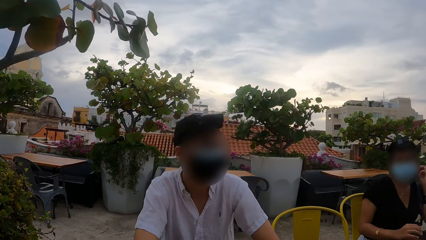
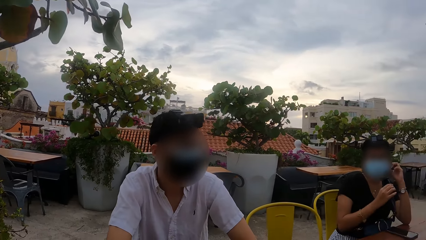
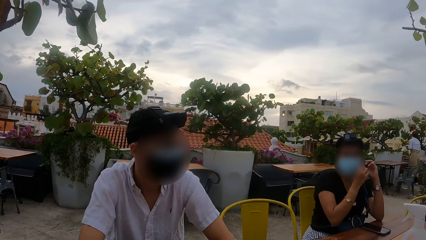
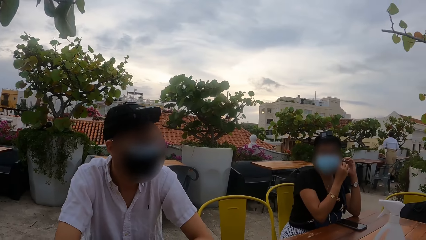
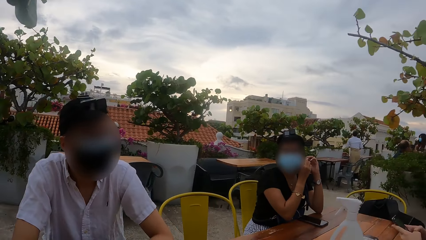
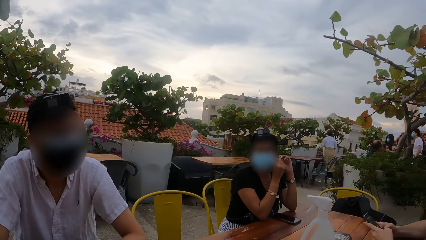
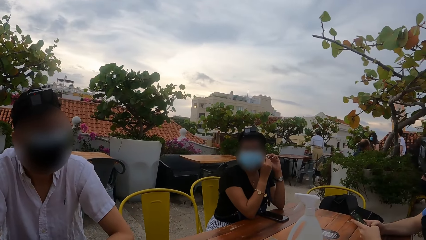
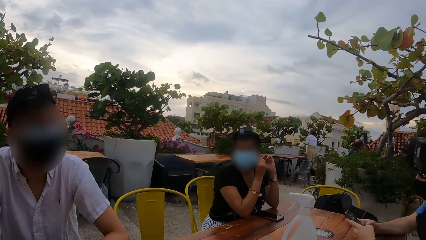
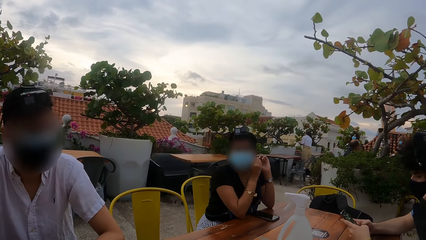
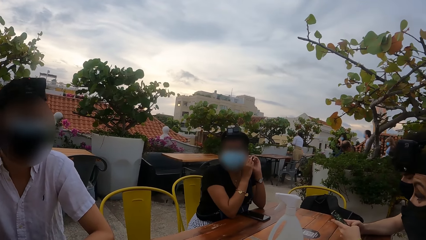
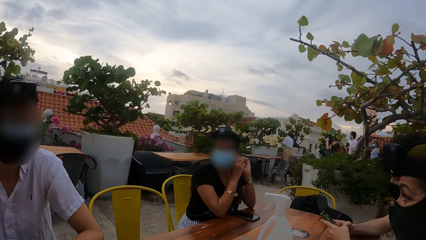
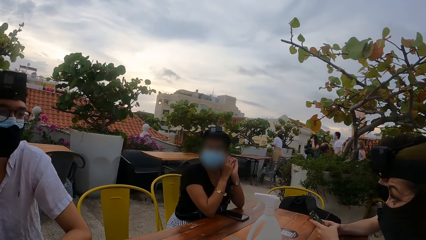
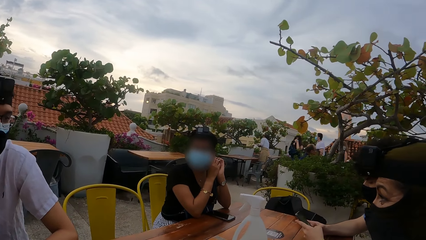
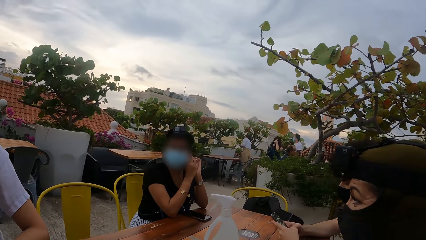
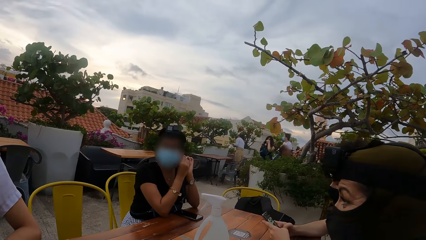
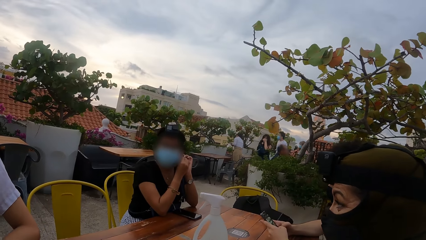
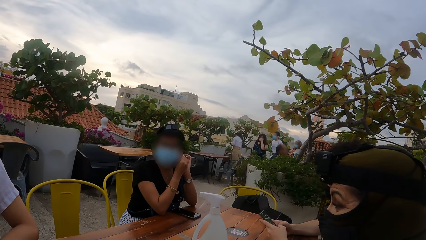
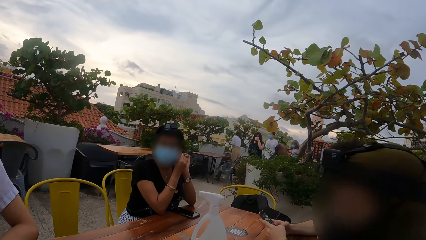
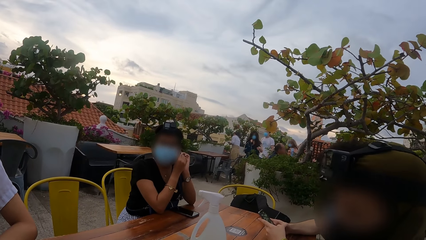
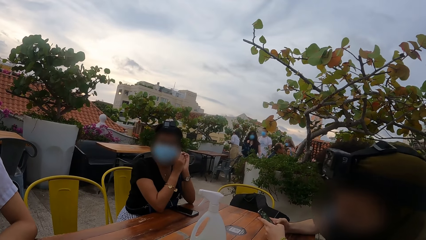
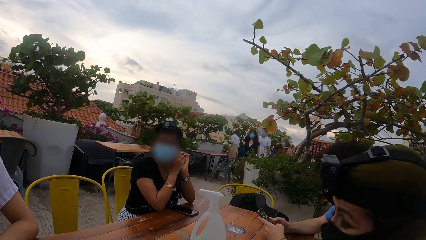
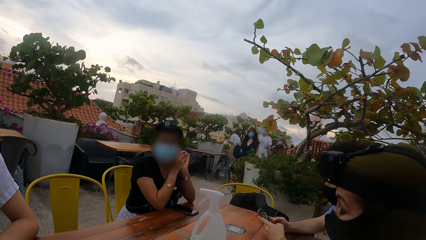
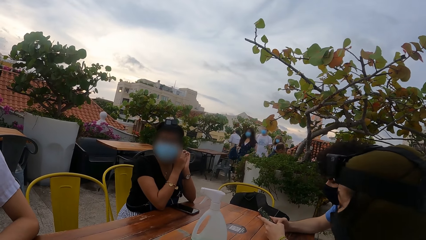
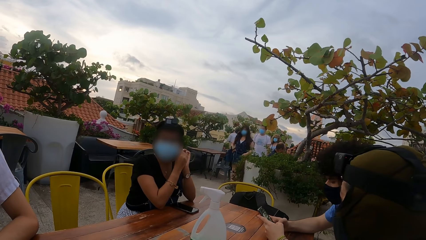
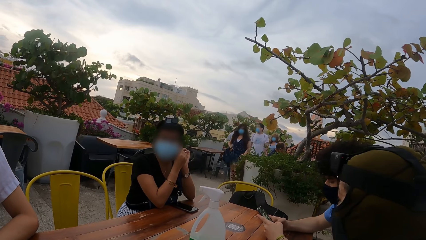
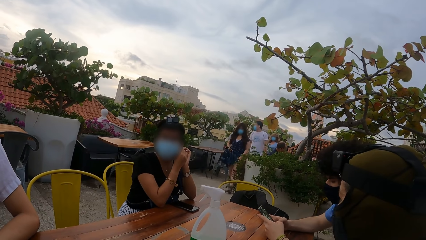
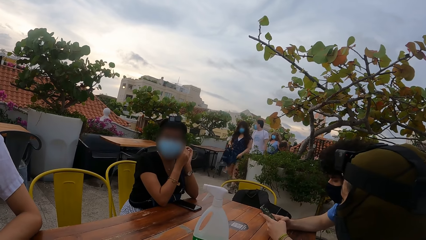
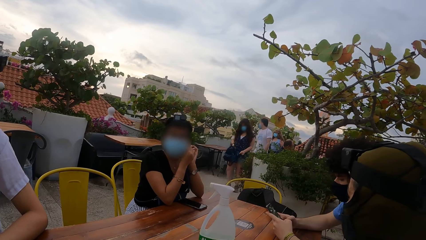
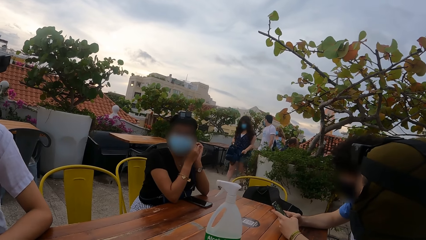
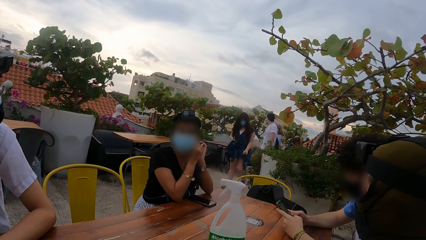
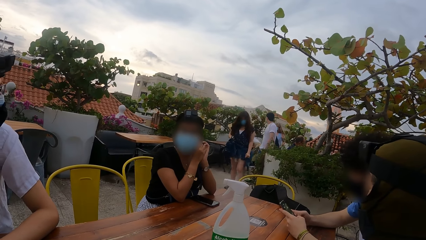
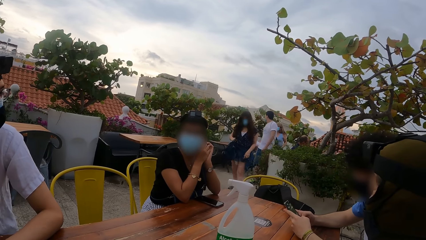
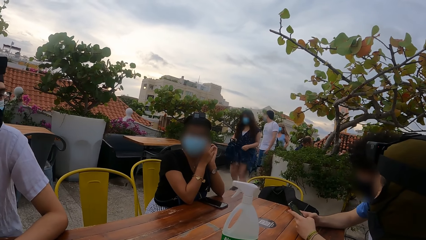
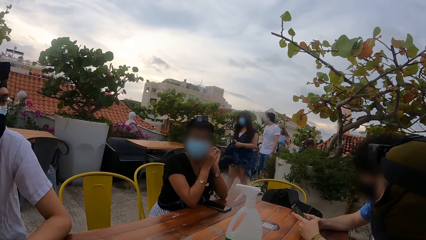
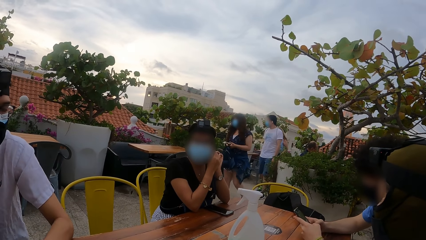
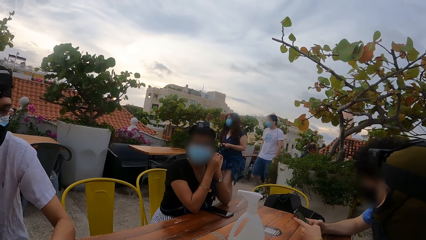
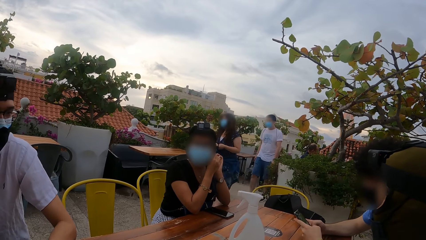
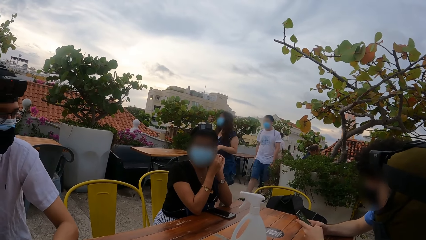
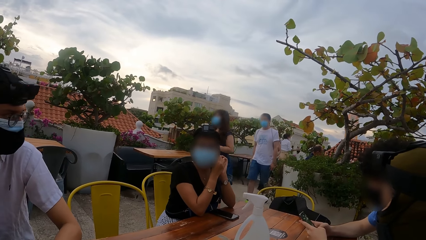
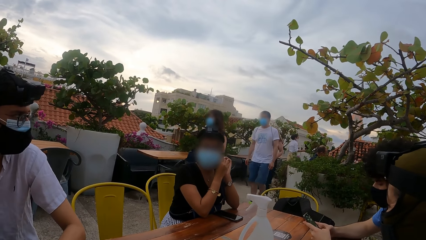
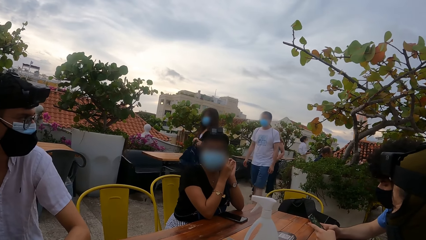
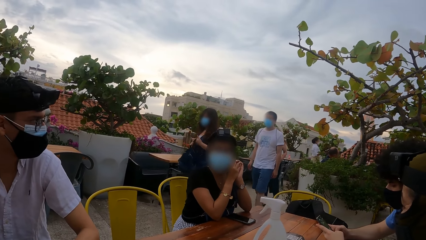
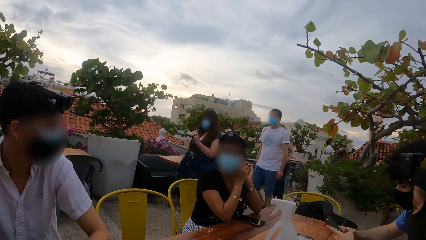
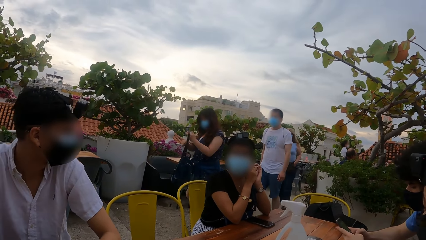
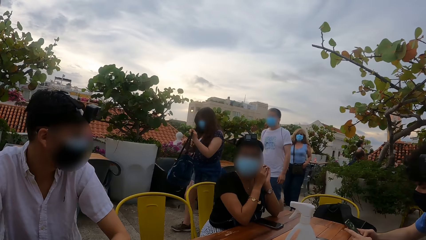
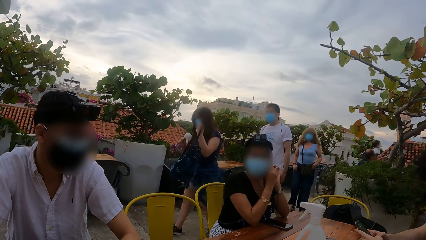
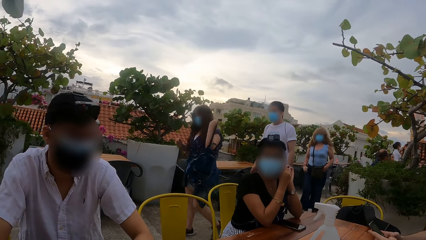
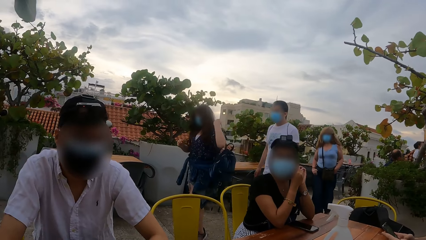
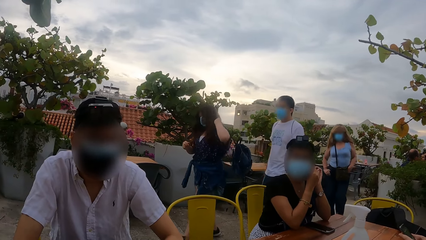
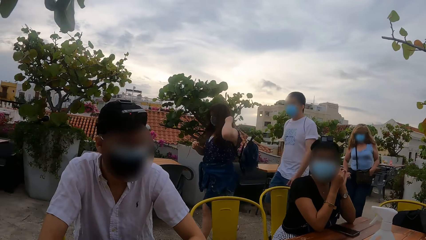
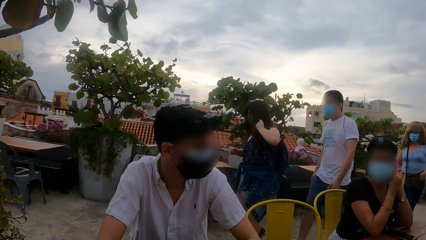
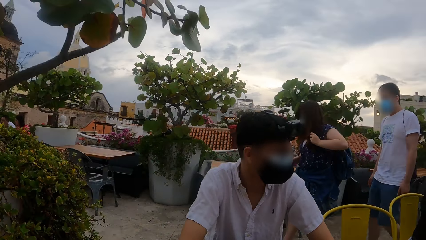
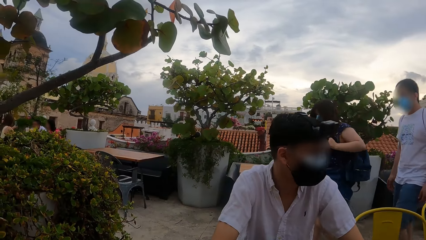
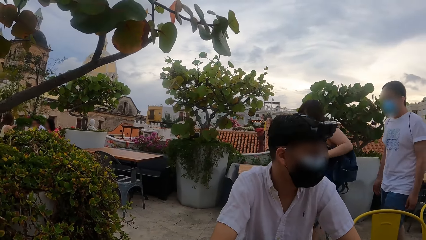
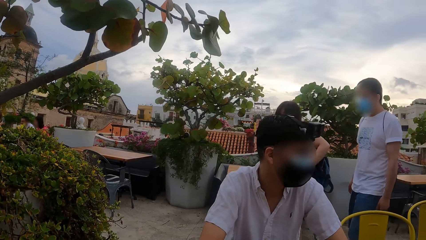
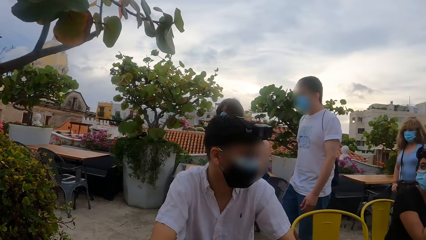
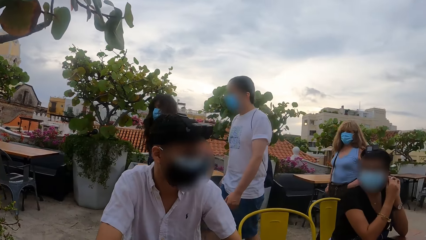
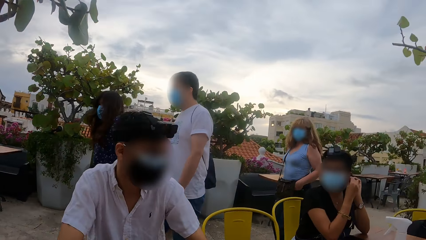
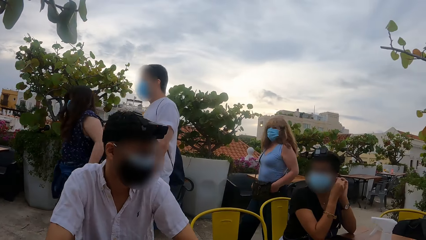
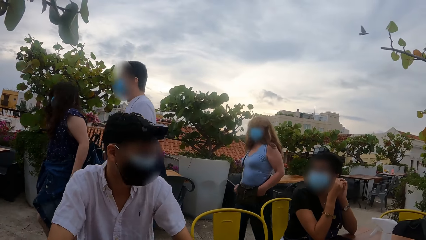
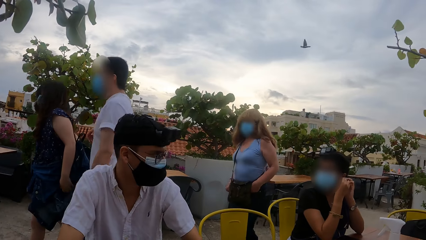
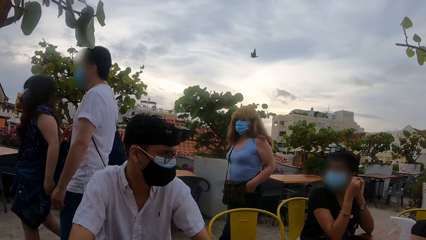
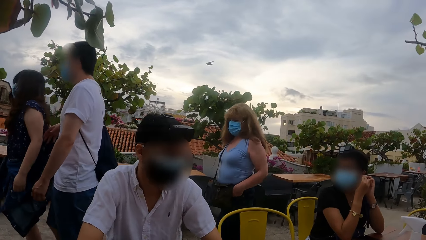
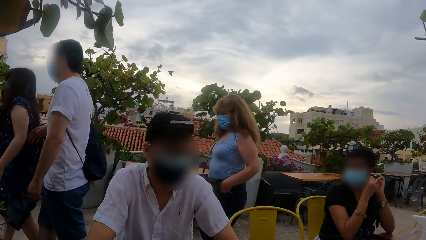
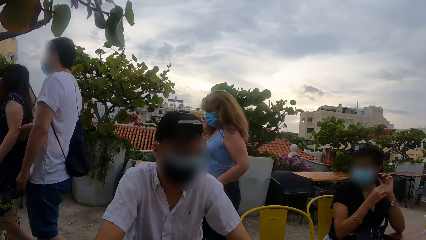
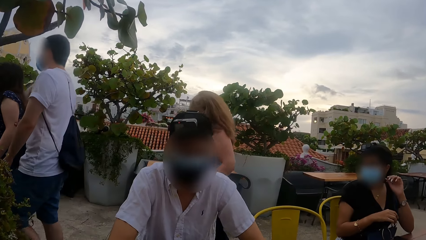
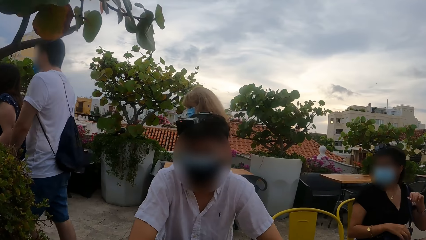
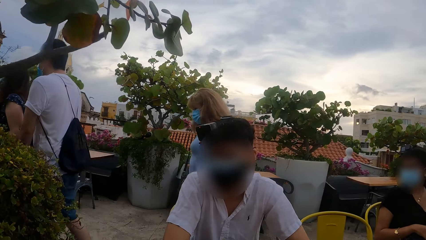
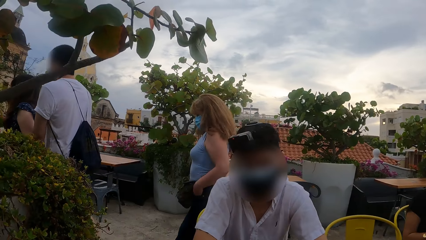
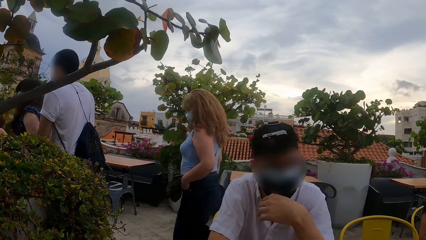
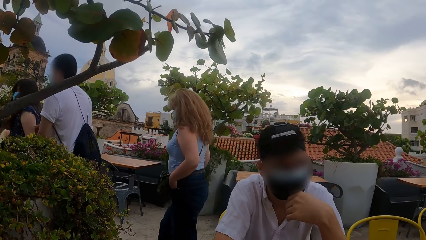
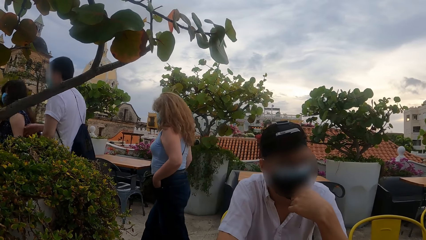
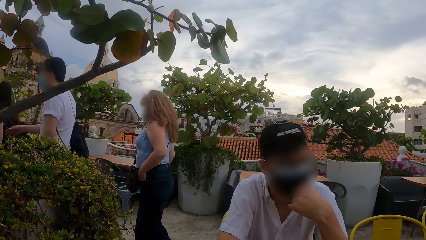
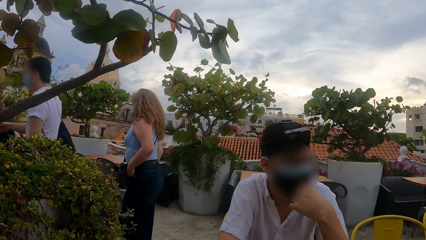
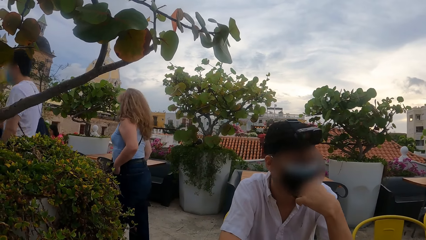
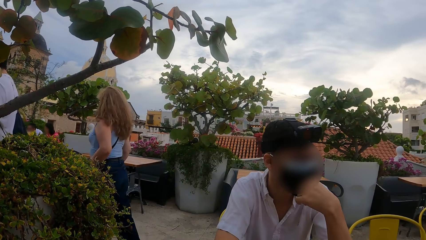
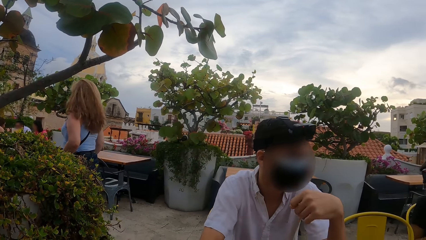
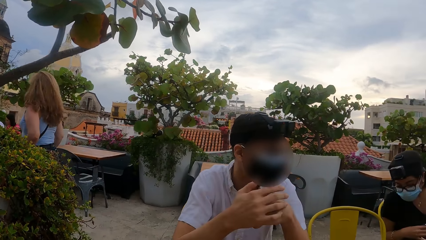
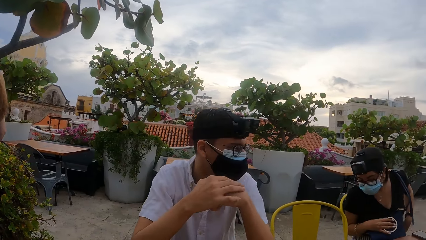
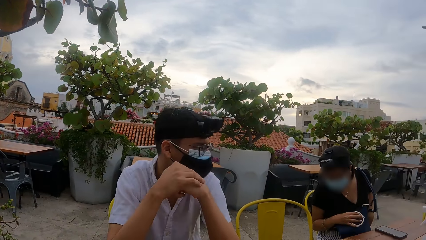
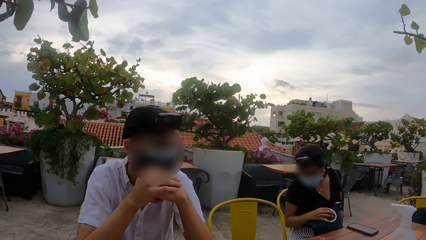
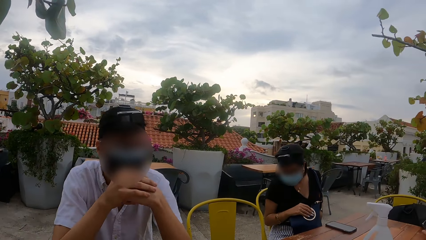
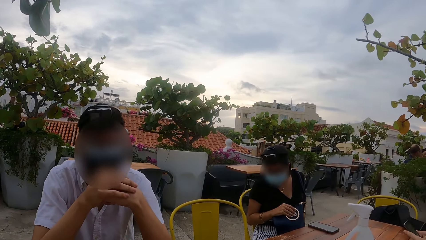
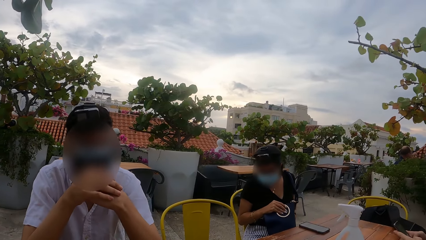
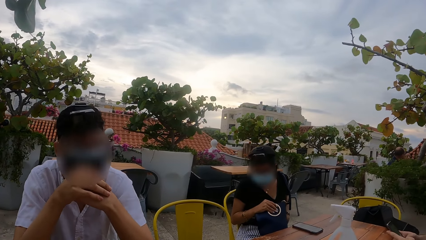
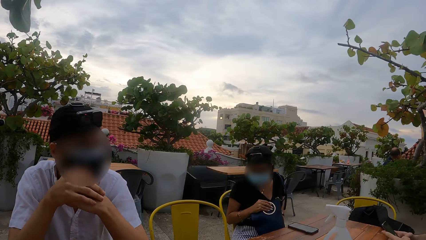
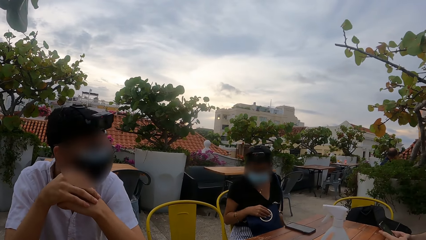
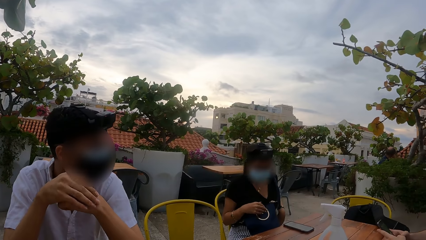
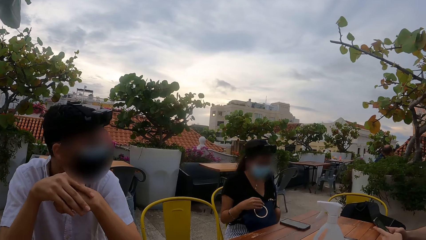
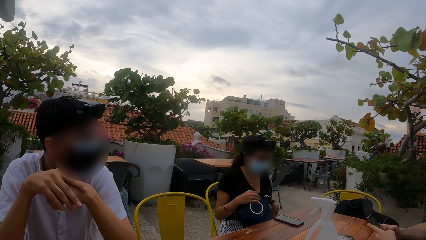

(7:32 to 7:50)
The camera wearer gazes at passers-by. They look around.
